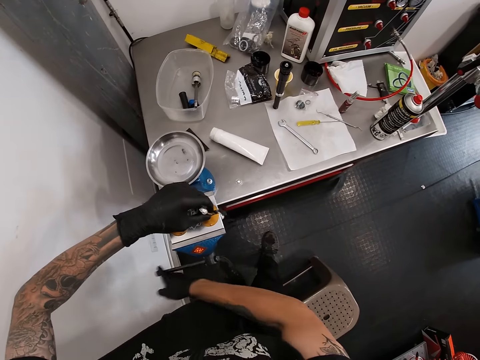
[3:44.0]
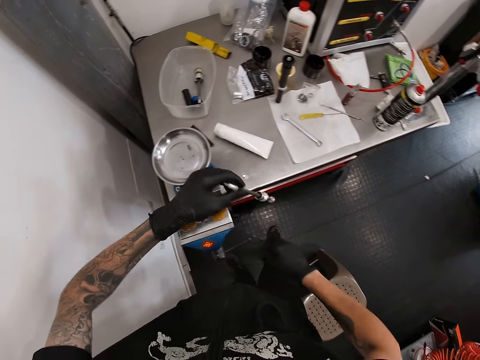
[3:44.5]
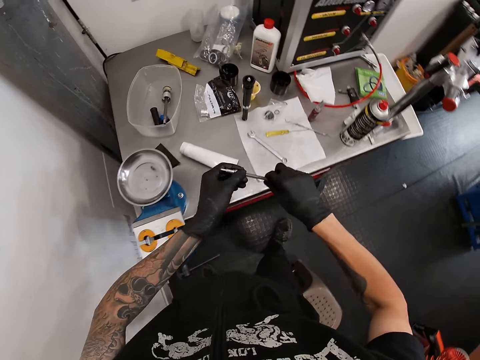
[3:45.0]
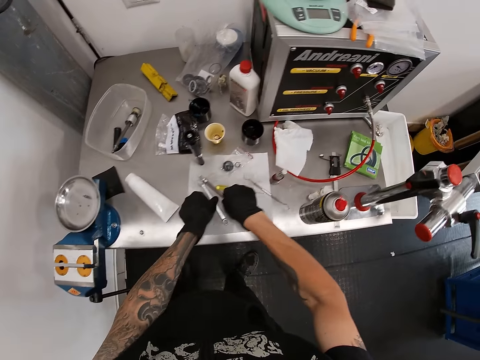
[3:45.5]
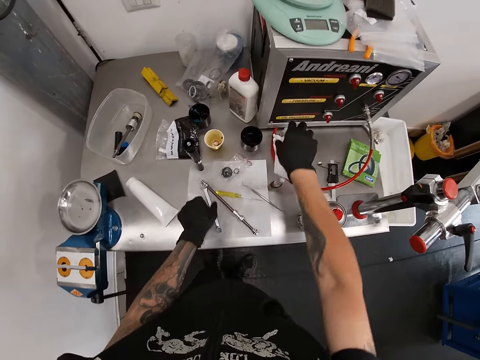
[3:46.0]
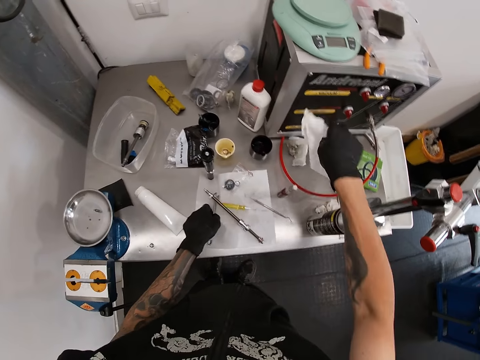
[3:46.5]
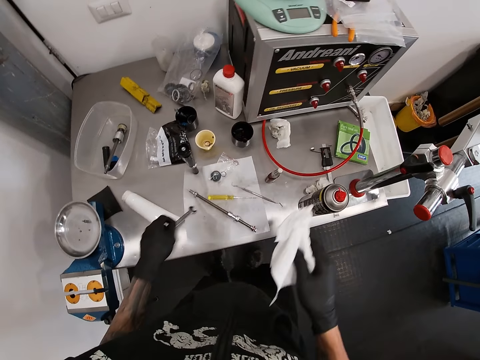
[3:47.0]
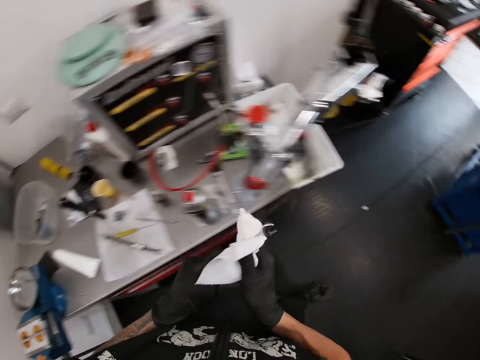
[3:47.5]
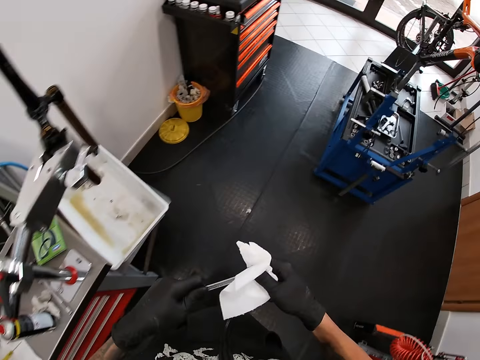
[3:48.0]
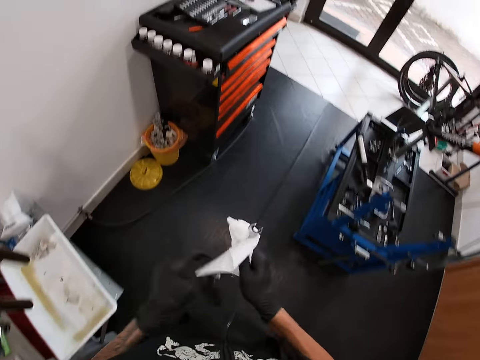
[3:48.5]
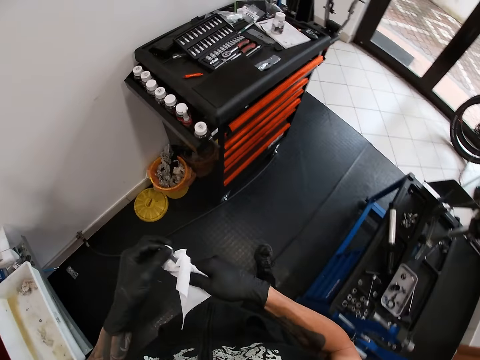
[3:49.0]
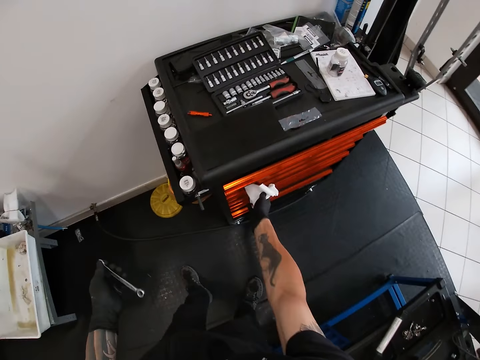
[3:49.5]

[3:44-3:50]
The camera wearer removes the shock bushing absorber from the bench vice with his left hand. He switches the shock bushing absorber to his right hand. He drops the shock bushing absorber on the work bench with his right hand. He picks the spanner from the work bench with his left hand. He picks the tissue paper from the work bench with his right hand. He cleans the spanner with the tissue in his right hand.

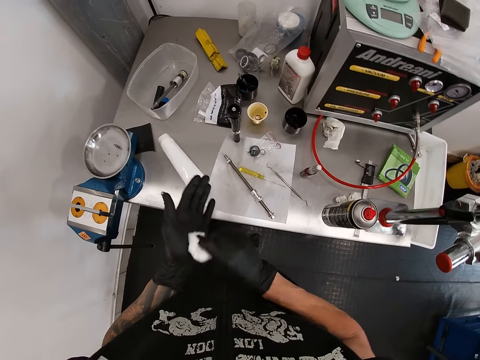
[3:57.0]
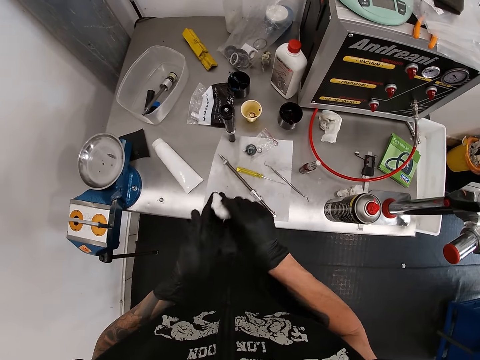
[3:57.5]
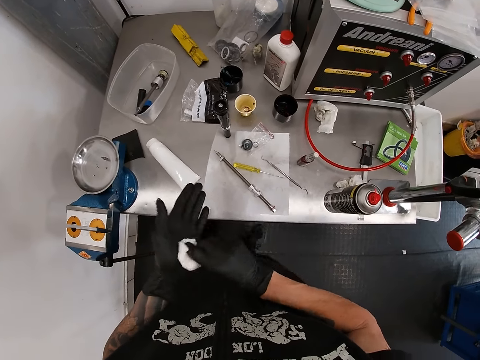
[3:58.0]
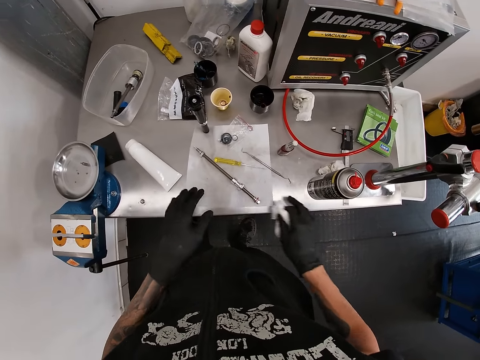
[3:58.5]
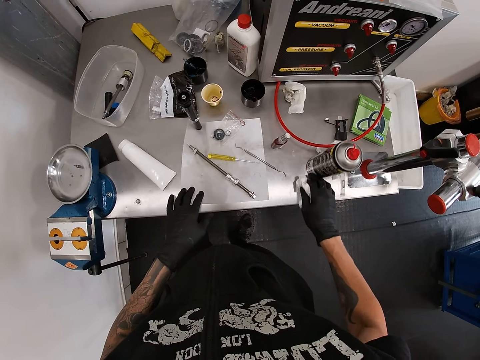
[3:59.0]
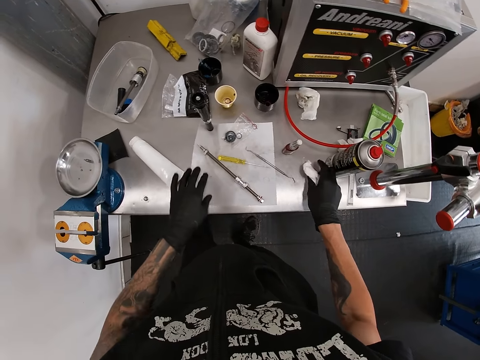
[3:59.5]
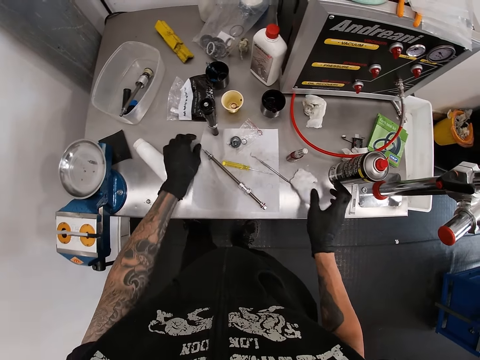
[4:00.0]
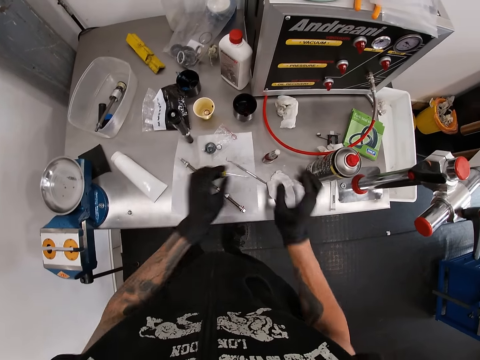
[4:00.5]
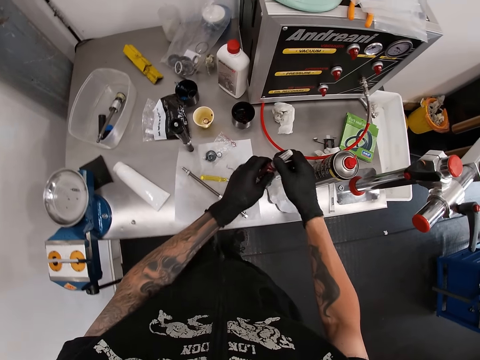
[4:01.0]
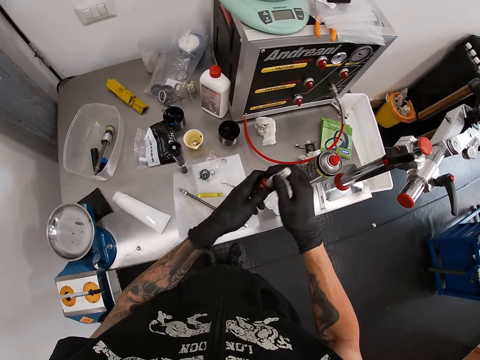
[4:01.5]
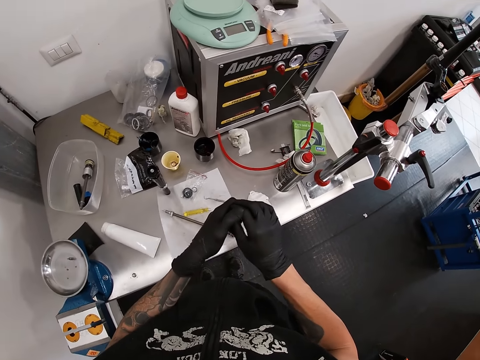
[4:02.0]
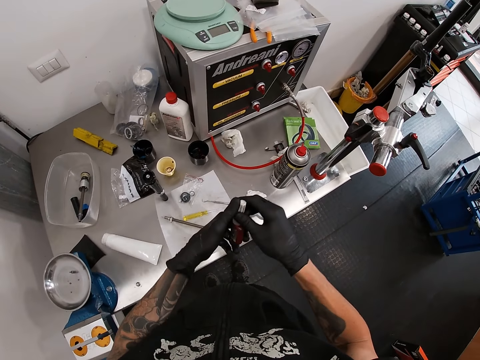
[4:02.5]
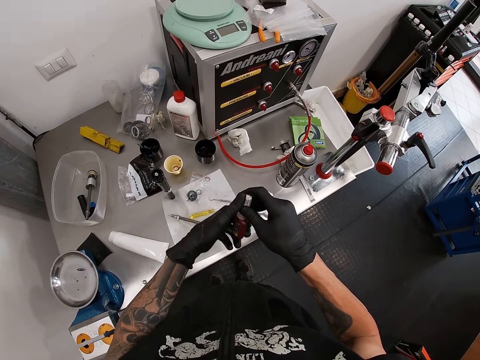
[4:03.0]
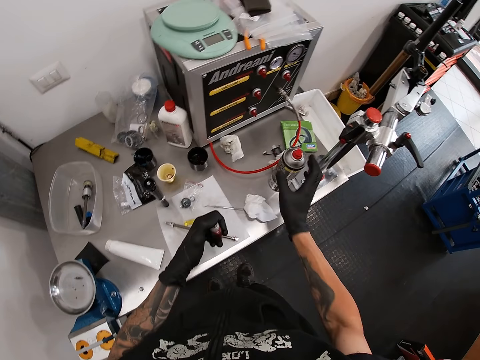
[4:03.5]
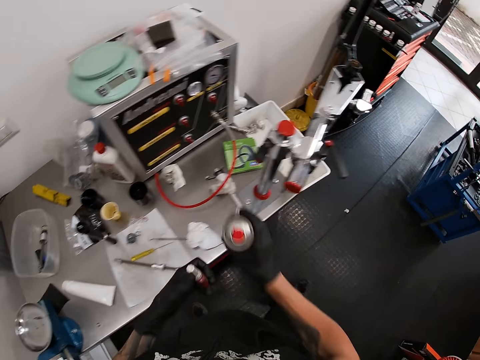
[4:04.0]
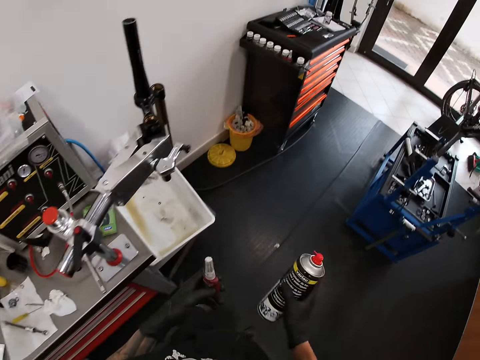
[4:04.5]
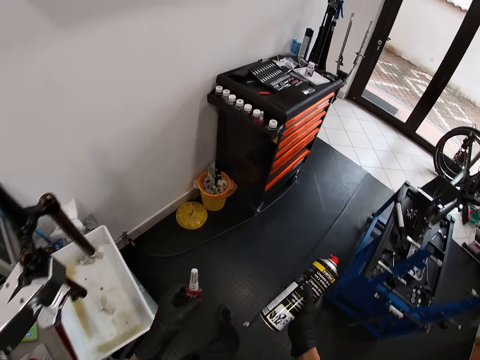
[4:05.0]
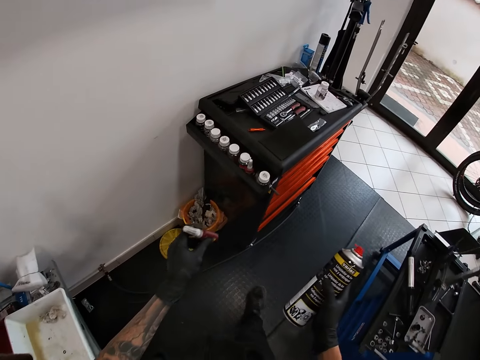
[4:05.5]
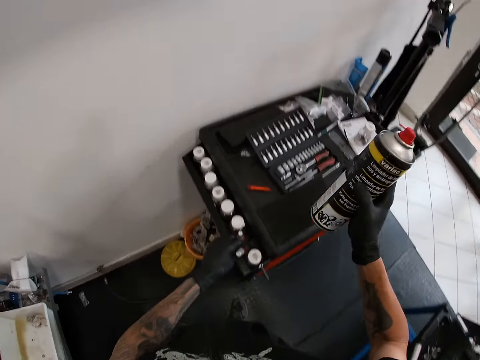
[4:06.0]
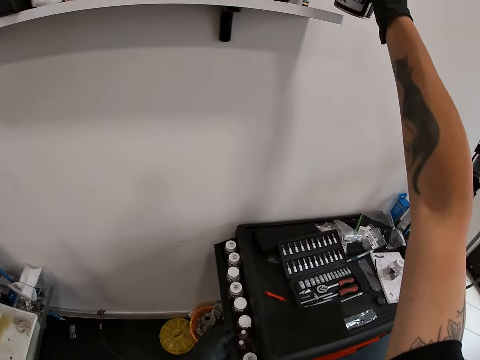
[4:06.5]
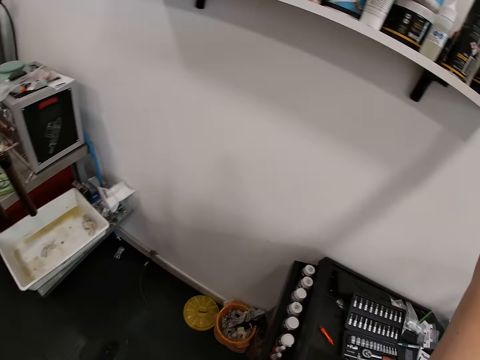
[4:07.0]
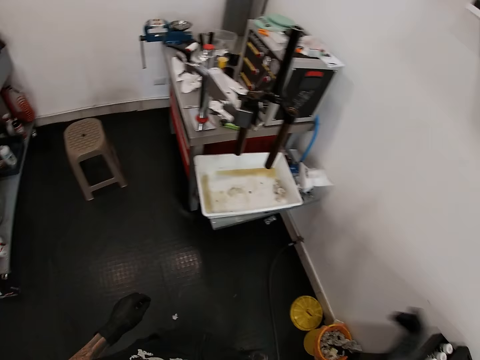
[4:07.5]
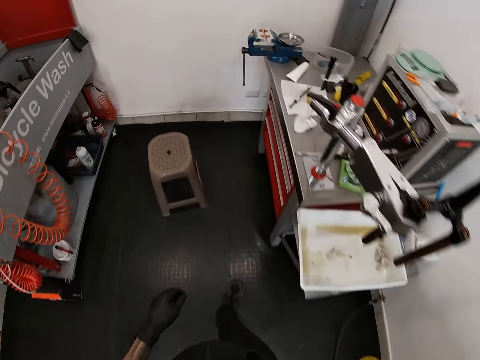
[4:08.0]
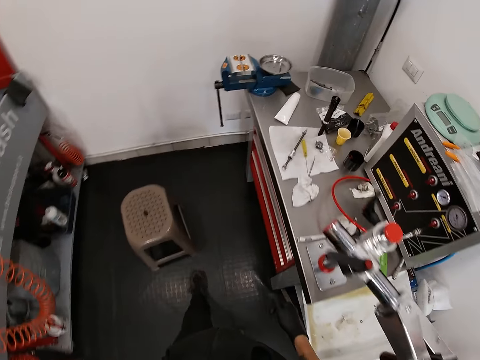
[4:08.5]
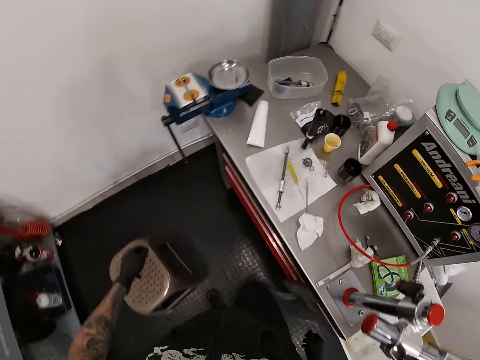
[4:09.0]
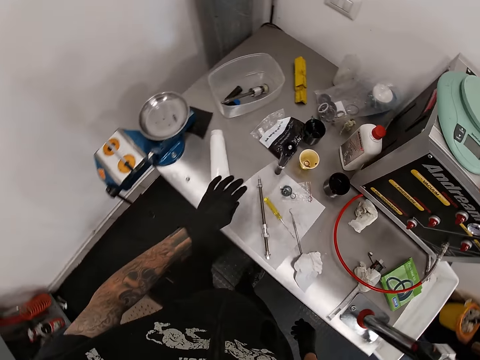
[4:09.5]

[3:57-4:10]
The camera wearer pushes the spray bottle on the work bench with his right hand. He drops the tissue paper on the work bench with his right hand. He picks the glue bottle from the work bench with both hands. He tightens the cap of the glue bottle from the work bench with both hands. He picks the spray bottle from the work bench with his right hand. He shakes the spray bottle with his right hand. He drops the glue bottle by the side of the work bench with his left hand. He drops the spray bottle on the shelf with his right hand.

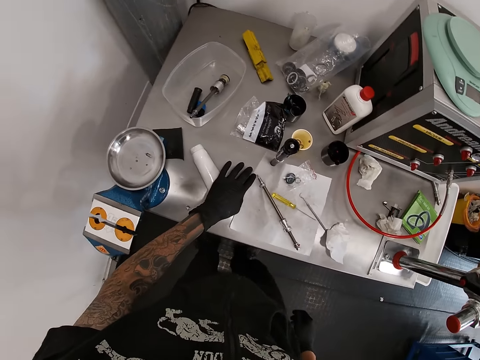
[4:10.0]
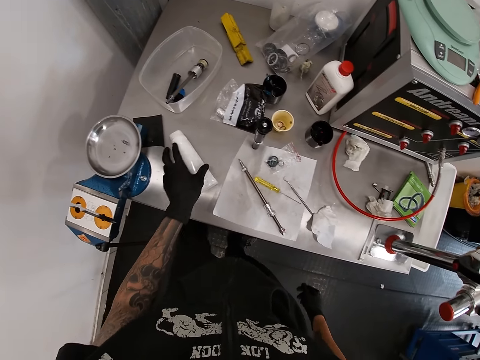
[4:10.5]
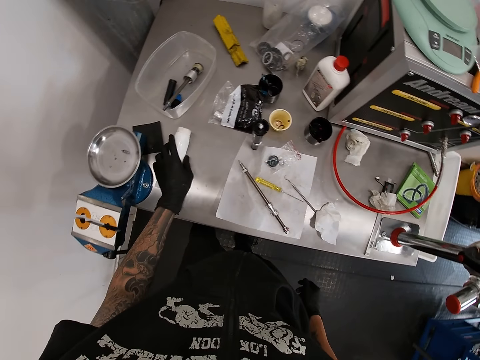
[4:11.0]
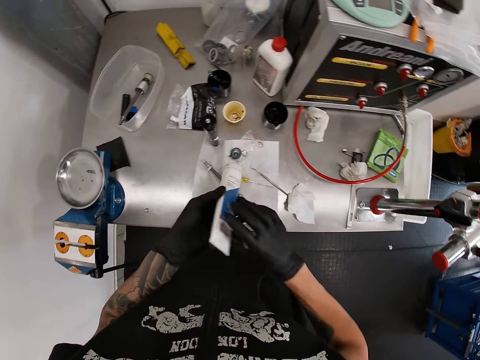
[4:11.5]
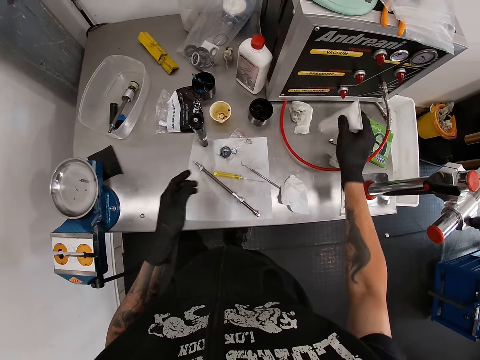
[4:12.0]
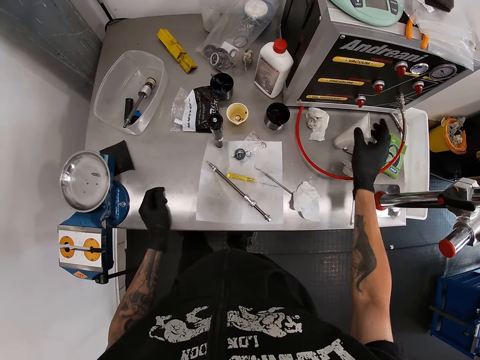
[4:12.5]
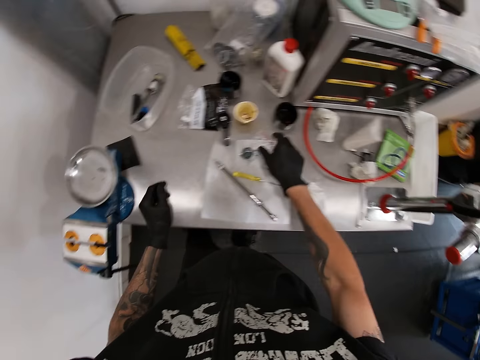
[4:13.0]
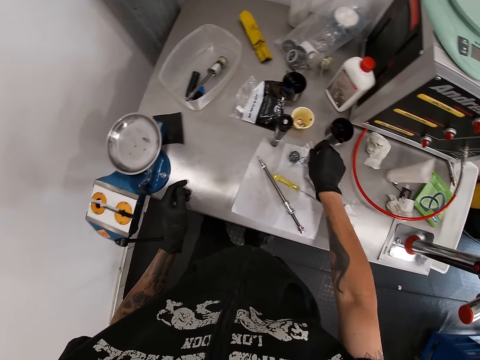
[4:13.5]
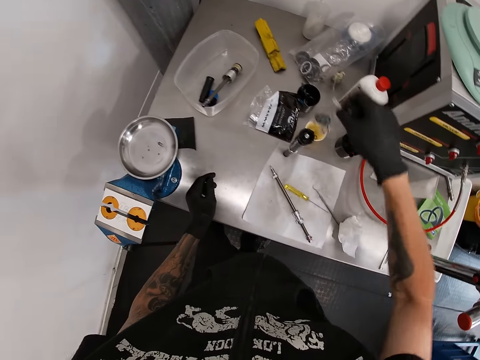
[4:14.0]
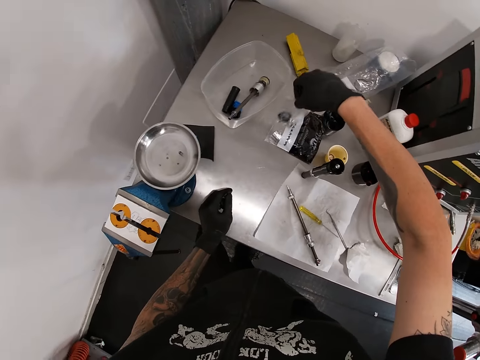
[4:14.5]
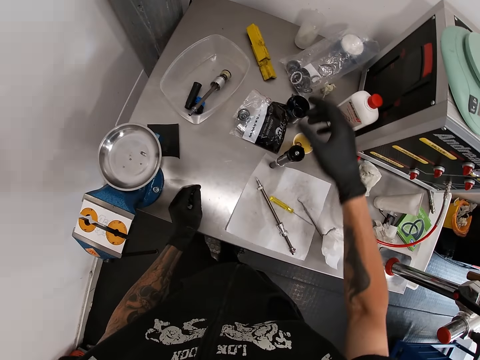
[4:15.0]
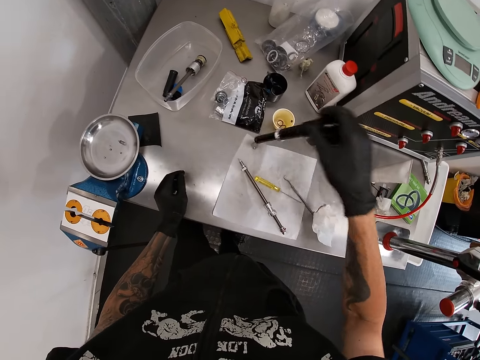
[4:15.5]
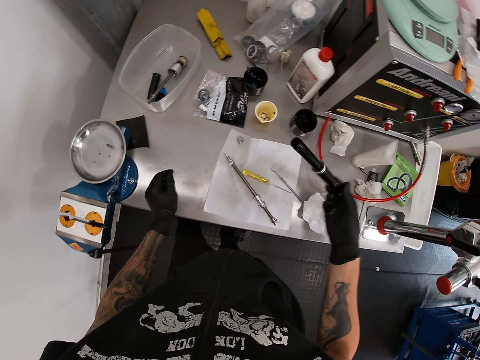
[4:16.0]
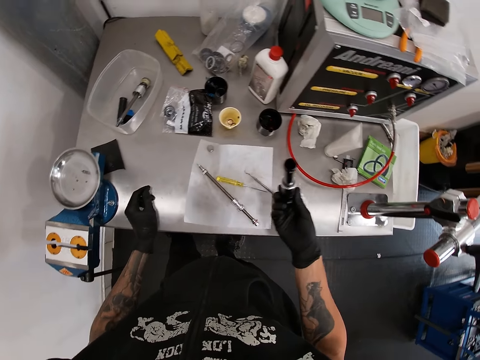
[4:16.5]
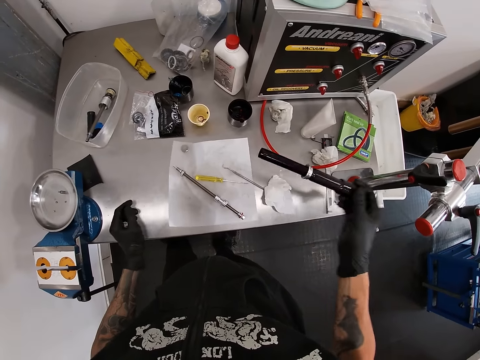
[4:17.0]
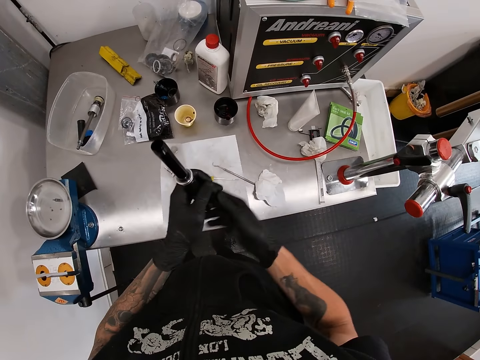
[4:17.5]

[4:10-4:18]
The camera wearer shifts the tube on the work bench with his left hand. He picks the tube from the work bench with his left hand. He switches the tube to his right hand. He drops the tube upside down on the work bench with his right hand. He picks the plastic bag from the work bench with his right hand. He moves the packet of metal rings. He drops the plastic bag on the work bench with his right hand. He picks a metal tube or metal torch from the work bench with his right hand. He switches the metal tube to his left hand.
